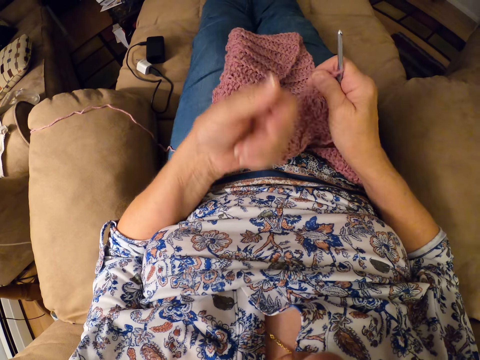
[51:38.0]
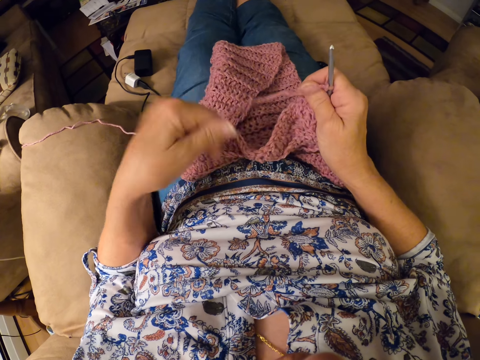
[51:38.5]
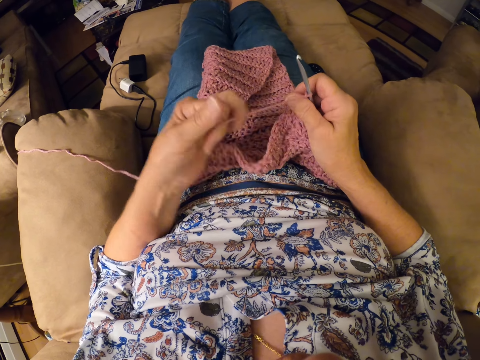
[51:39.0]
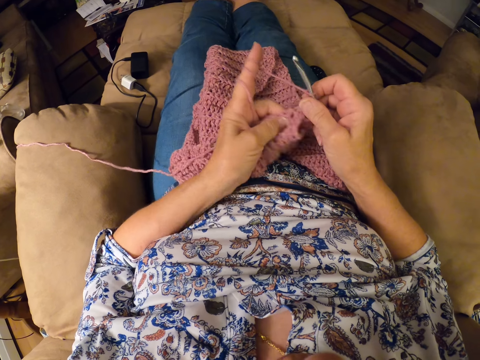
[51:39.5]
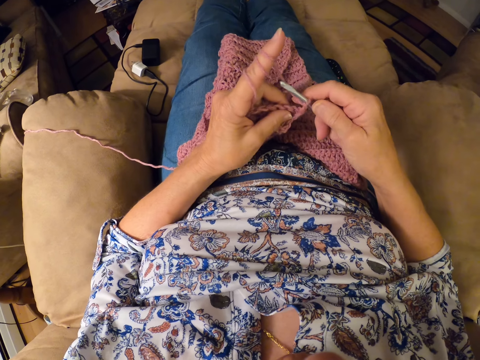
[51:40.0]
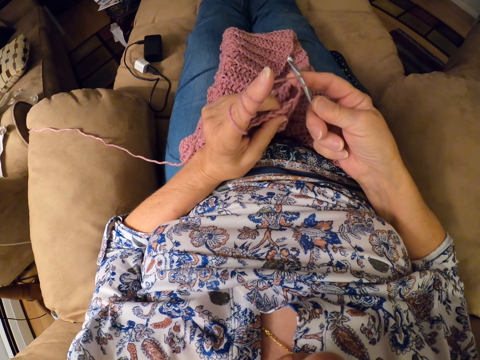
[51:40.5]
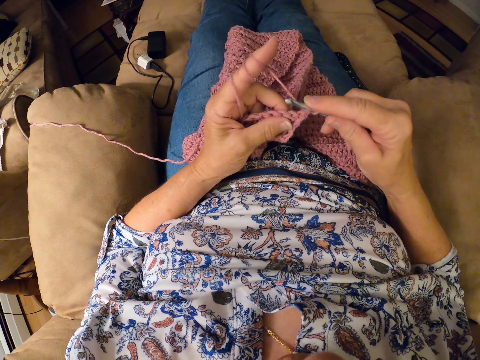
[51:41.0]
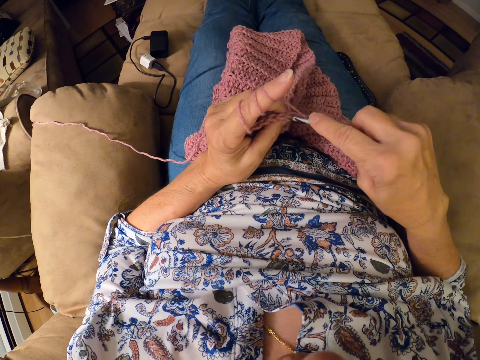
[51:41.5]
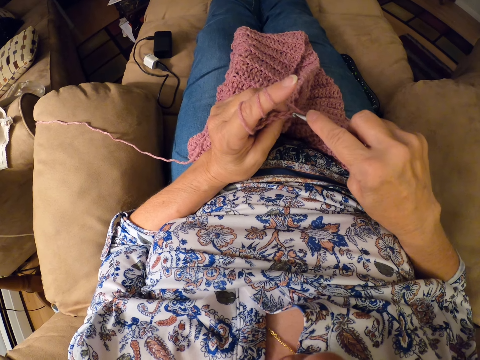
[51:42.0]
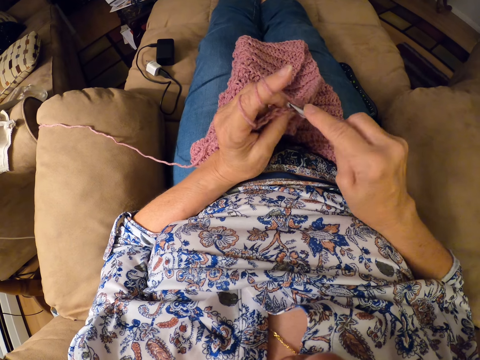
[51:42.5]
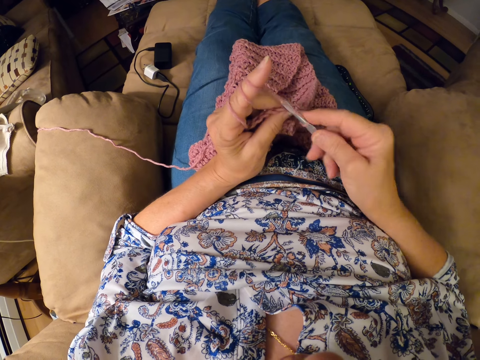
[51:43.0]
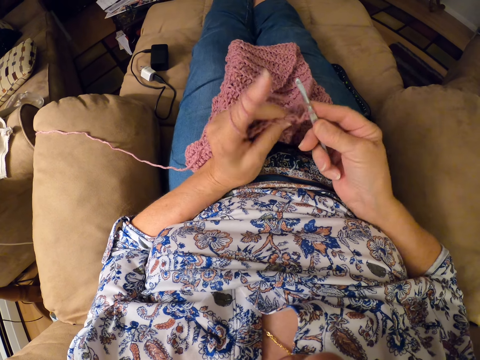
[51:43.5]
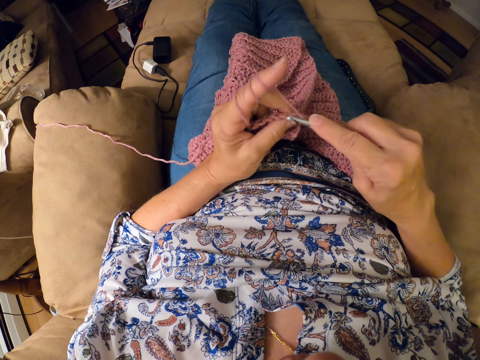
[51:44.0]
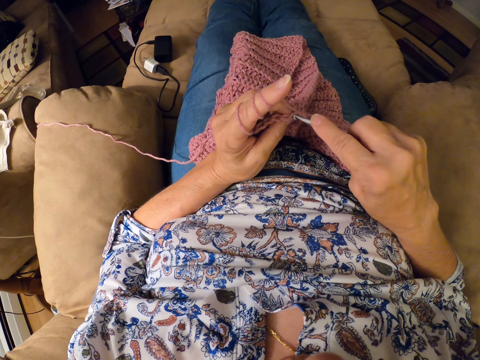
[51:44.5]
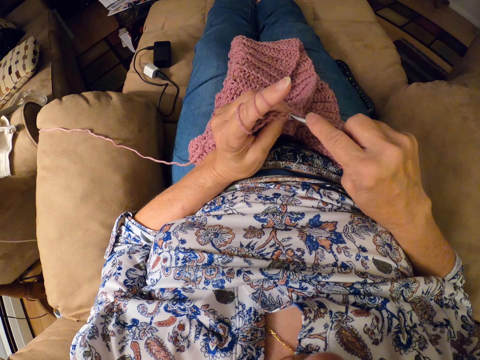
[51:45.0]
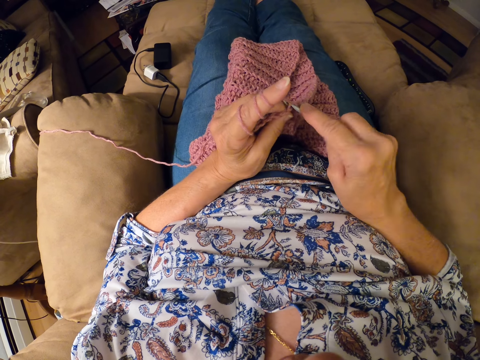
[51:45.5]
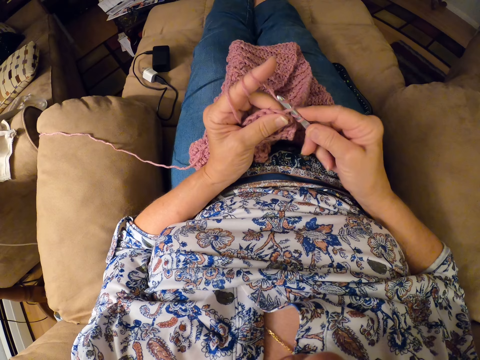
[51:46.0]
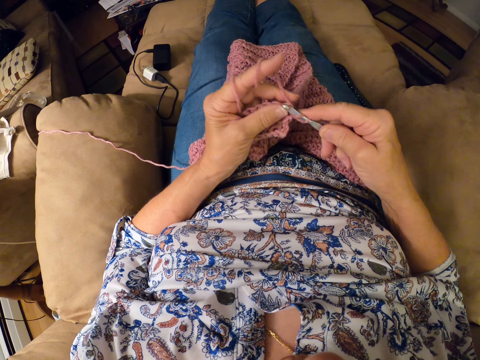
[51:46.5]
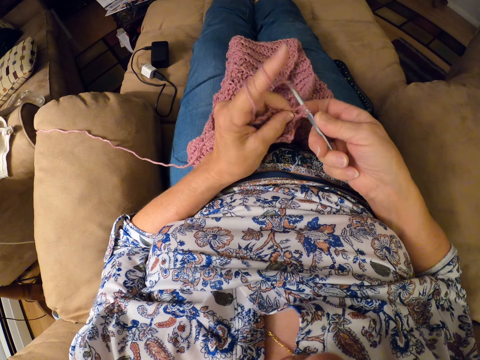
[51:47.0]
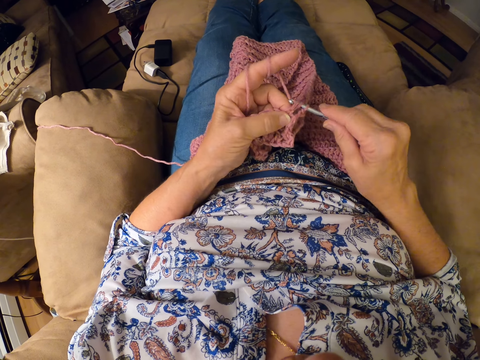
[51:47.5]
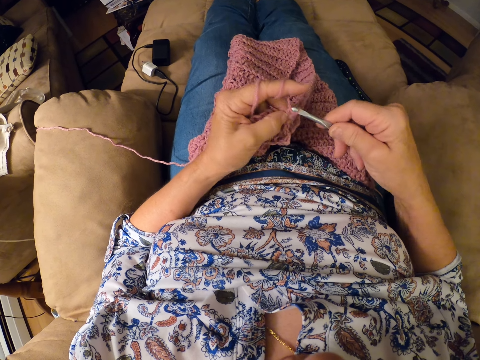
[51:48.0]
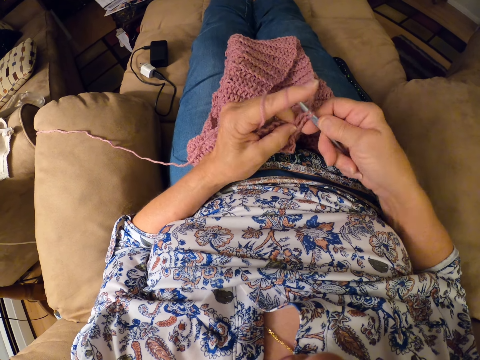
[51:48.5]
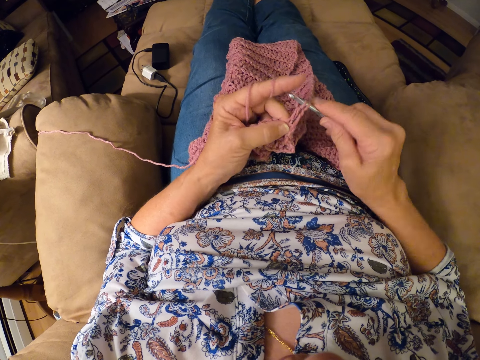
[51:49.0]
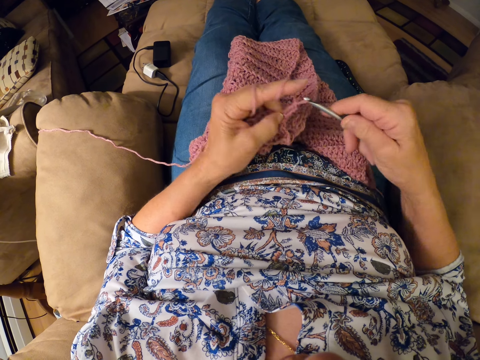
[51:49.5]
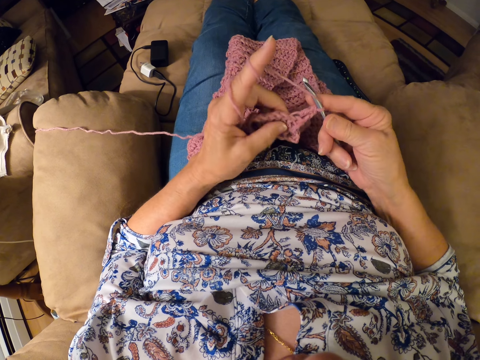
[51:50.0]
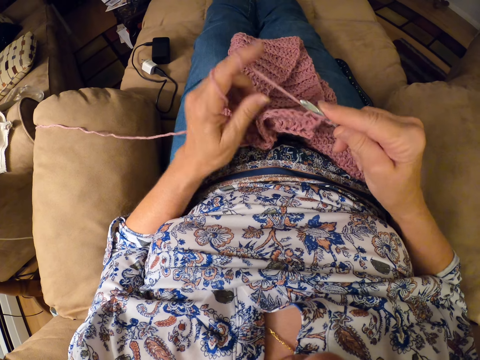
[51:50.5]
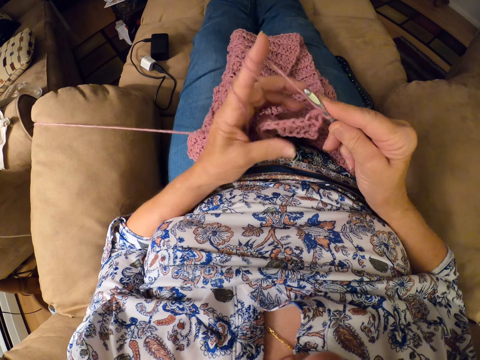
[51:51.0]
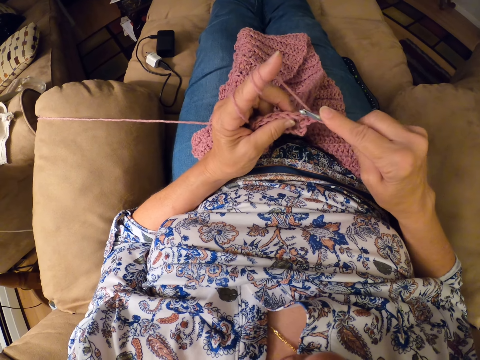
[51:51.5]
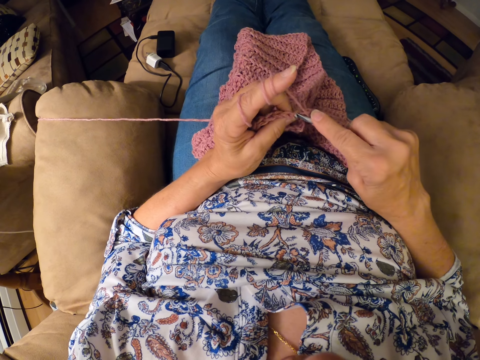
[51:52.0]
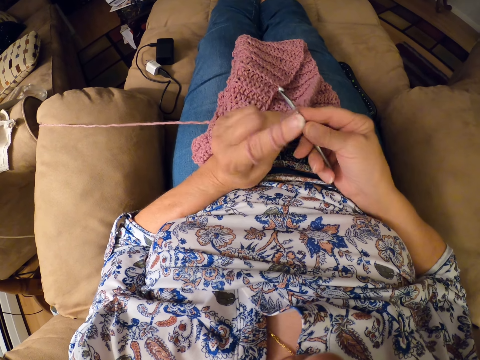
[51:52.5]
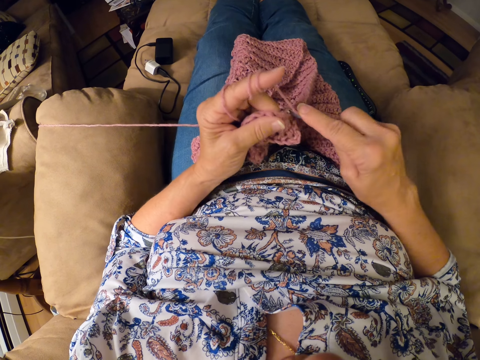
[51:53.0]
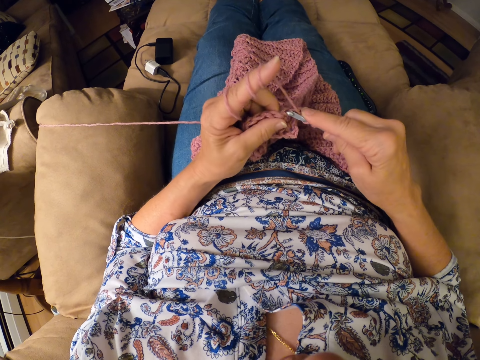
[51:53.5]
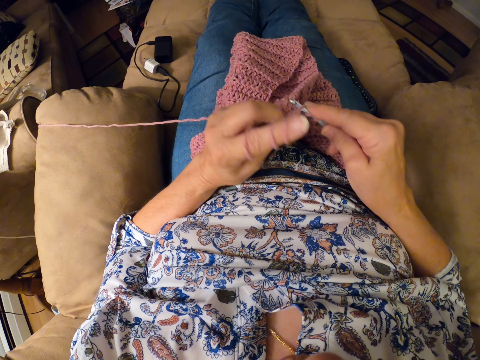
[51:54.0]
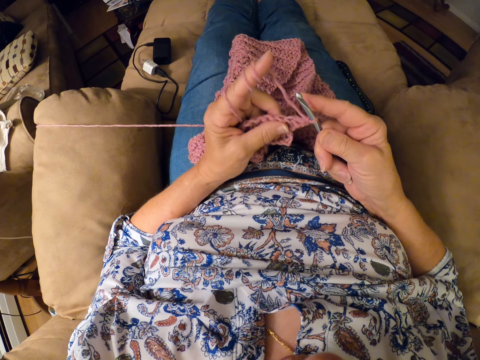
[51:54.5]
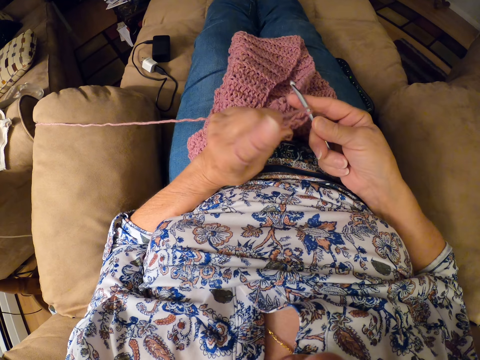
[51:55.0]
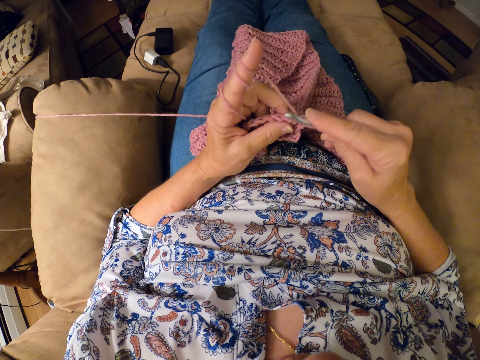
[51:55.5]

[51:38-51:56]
The camera wearer rolls the yarn on her left index finger. She adjusts the thread. She crochets the yarn with the crochet hook. She knits the garment. She adjusts the thread. She knits the garment.

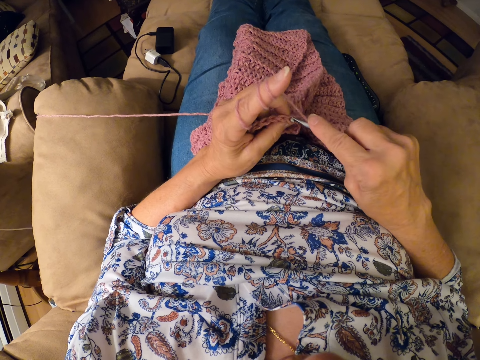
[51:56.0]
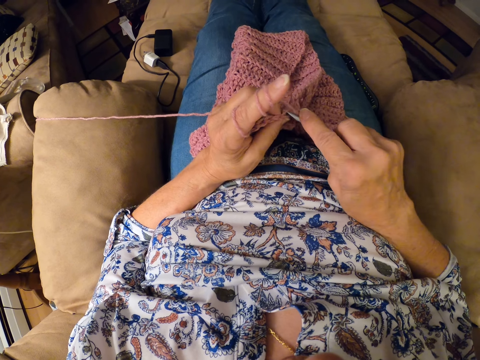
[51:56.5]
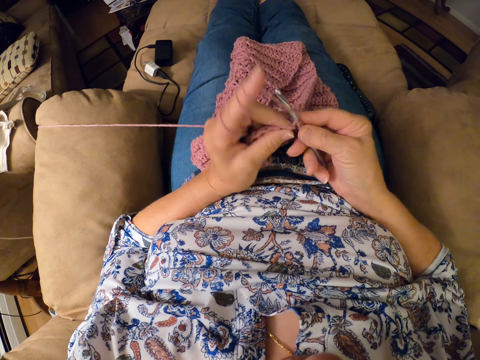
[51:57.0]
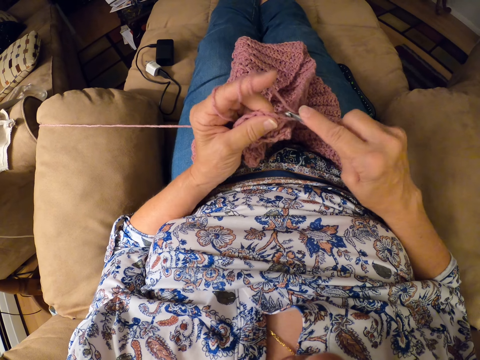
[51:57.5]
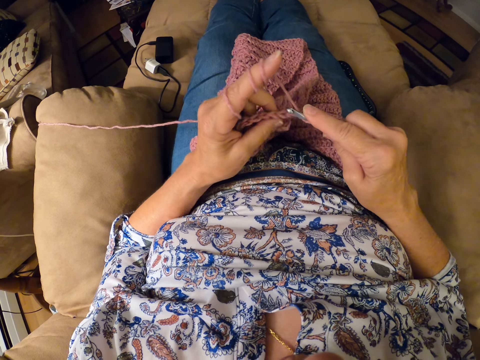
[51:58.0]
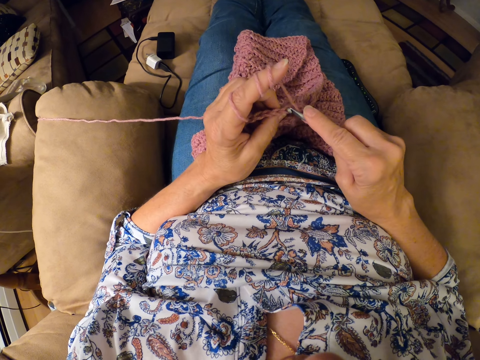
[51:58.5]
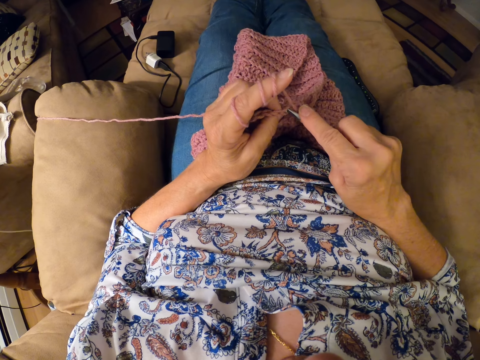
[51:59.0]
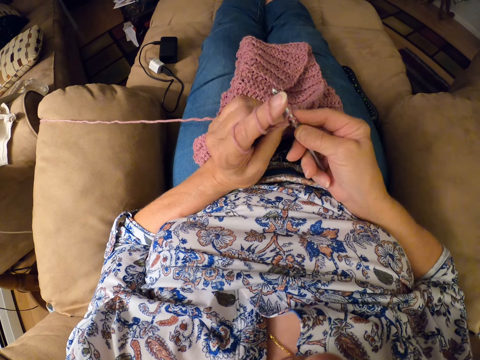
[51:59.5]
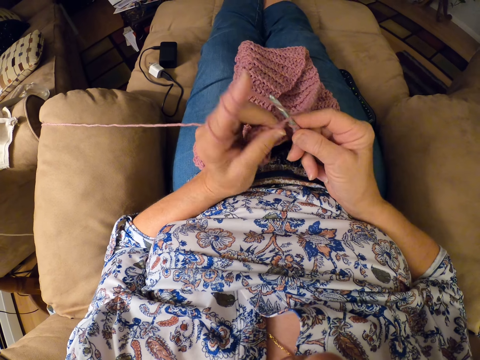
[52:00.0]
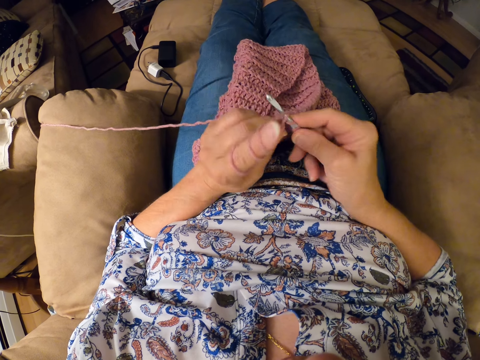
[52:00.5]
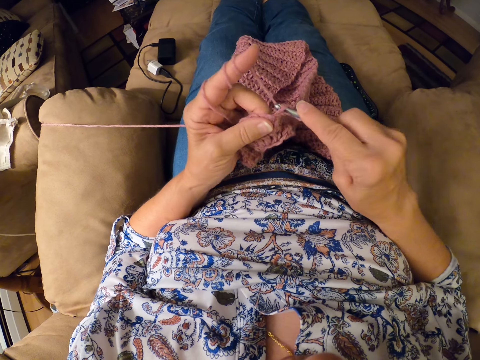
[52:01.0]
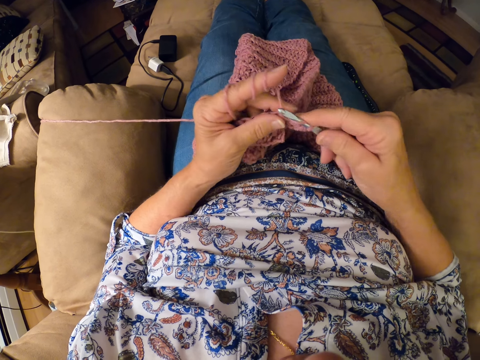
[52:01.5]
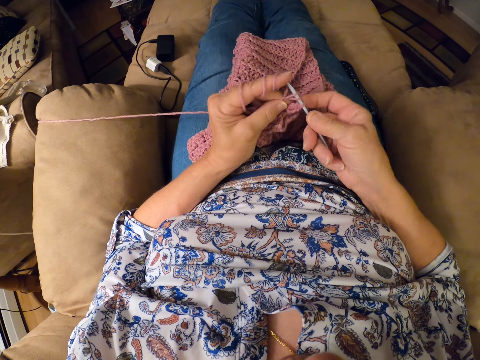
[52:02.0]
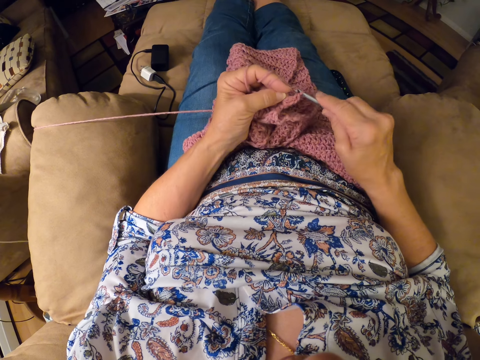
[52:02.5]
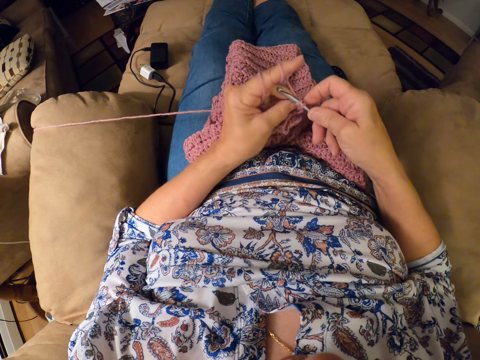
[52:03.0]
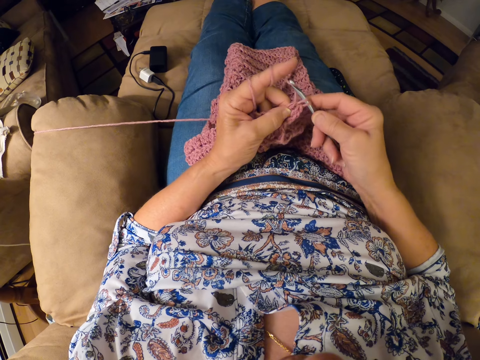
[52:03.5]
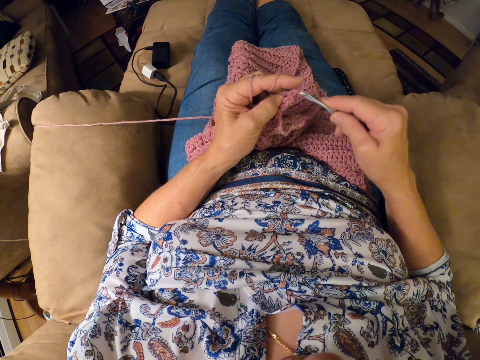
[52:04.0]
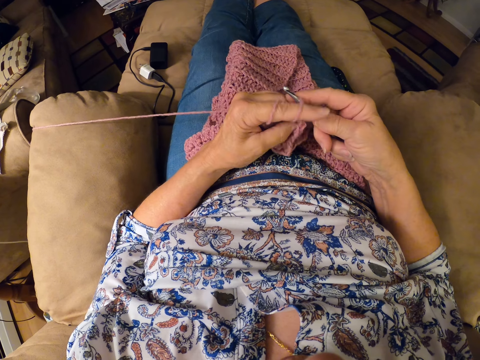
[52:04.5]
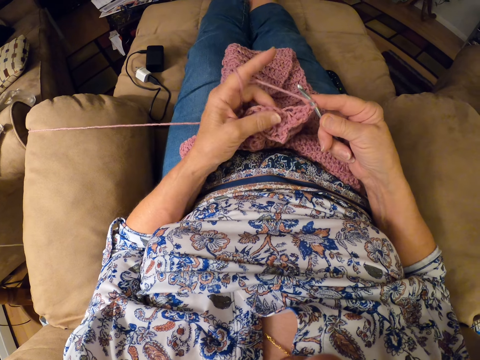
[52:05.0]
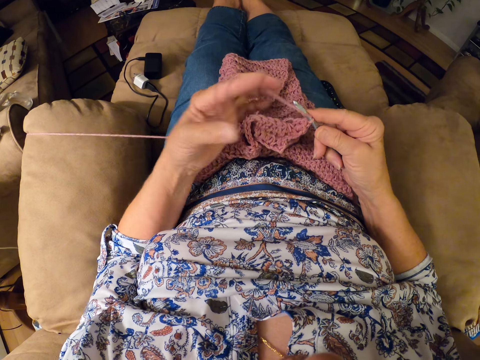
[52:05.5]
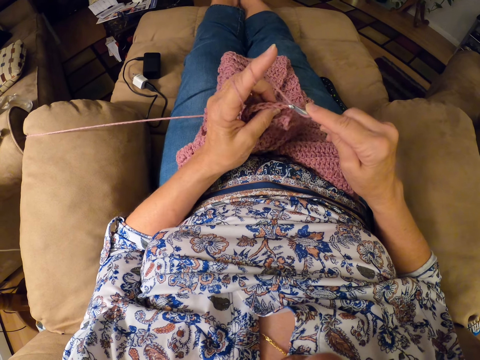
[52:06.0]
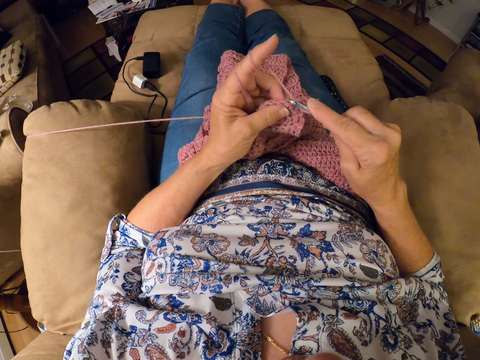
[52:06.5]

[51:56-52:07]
The camera wearer adjusts the thread.
